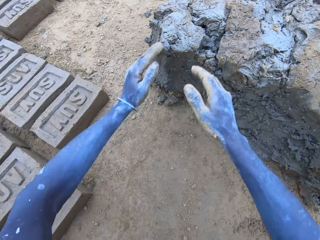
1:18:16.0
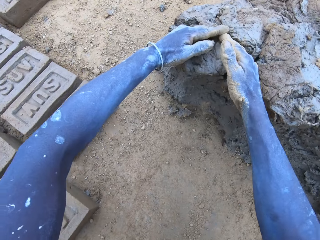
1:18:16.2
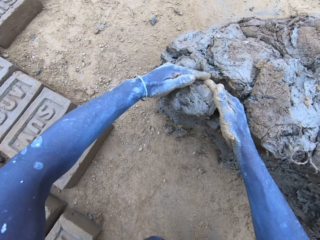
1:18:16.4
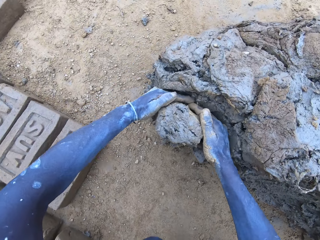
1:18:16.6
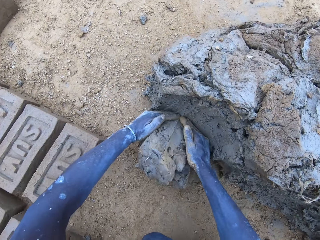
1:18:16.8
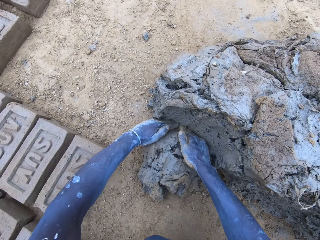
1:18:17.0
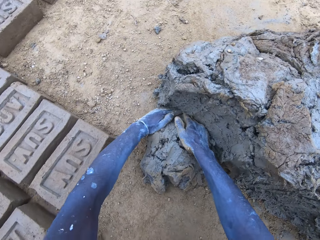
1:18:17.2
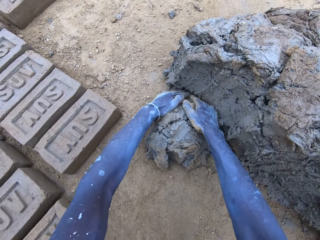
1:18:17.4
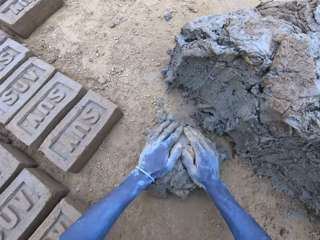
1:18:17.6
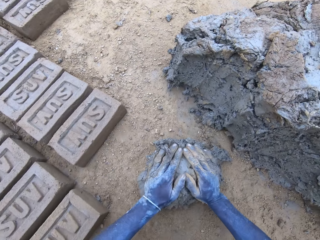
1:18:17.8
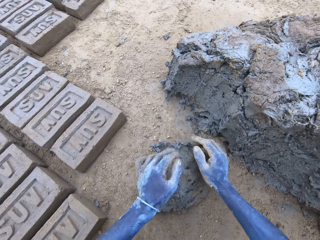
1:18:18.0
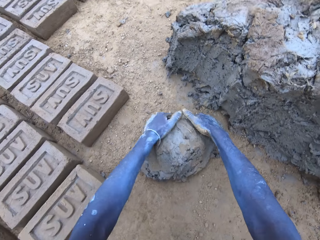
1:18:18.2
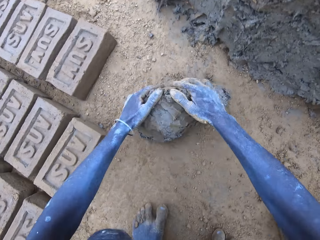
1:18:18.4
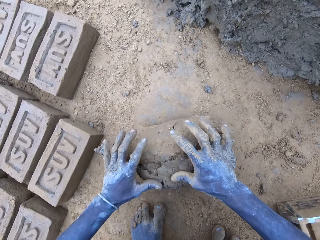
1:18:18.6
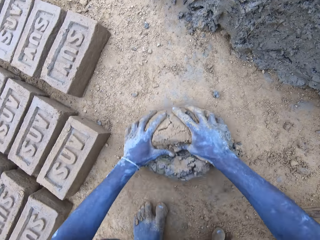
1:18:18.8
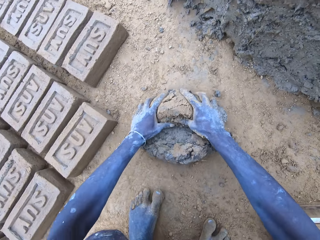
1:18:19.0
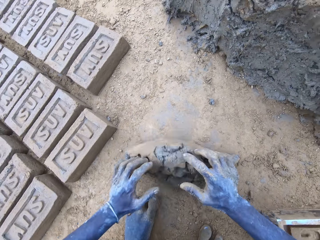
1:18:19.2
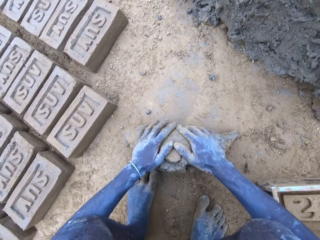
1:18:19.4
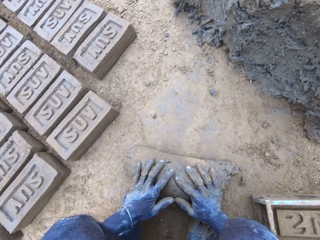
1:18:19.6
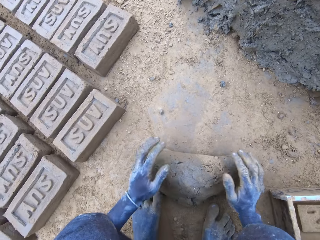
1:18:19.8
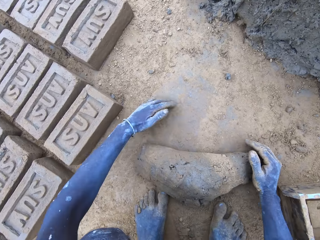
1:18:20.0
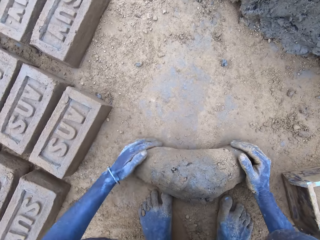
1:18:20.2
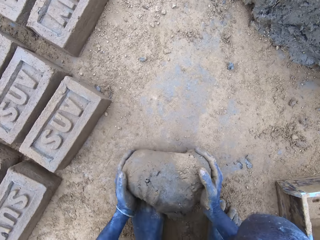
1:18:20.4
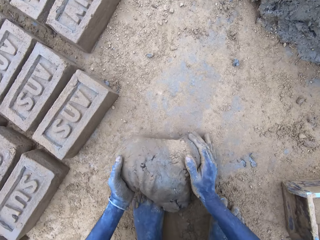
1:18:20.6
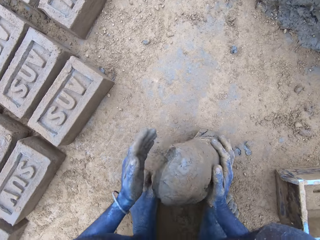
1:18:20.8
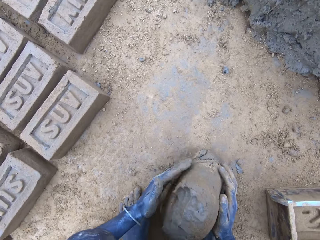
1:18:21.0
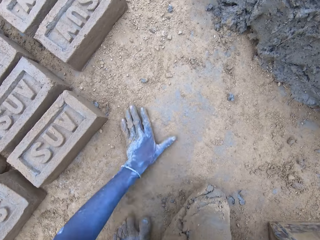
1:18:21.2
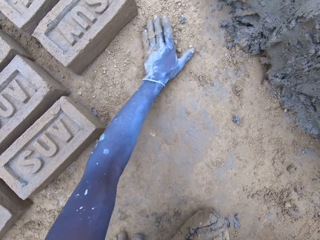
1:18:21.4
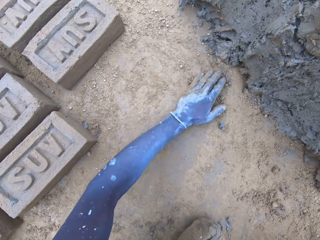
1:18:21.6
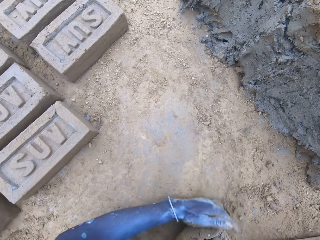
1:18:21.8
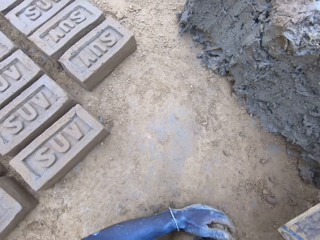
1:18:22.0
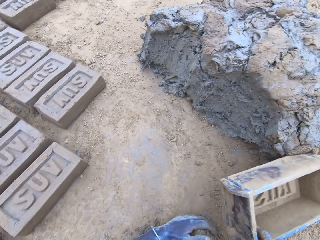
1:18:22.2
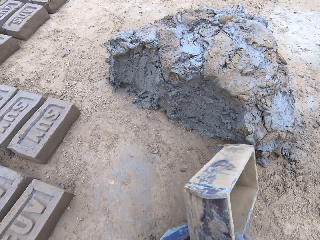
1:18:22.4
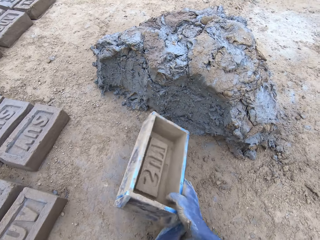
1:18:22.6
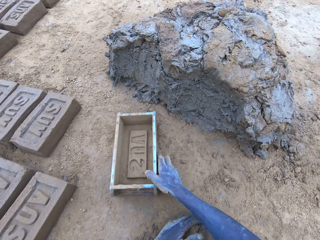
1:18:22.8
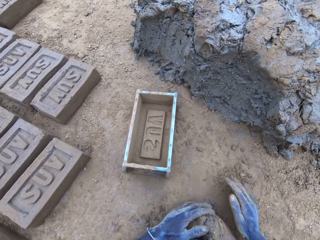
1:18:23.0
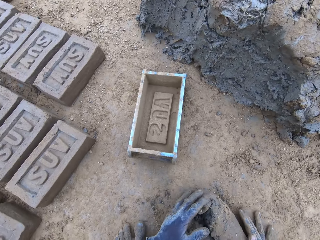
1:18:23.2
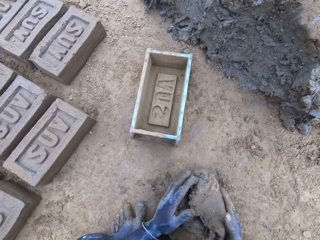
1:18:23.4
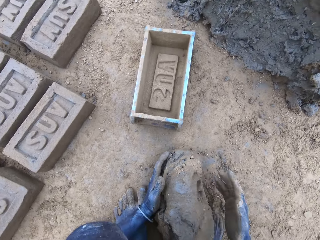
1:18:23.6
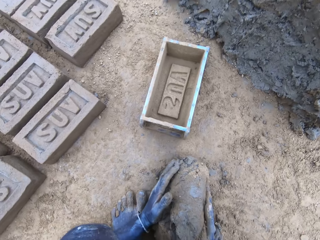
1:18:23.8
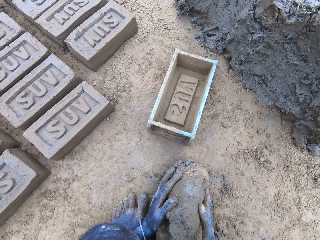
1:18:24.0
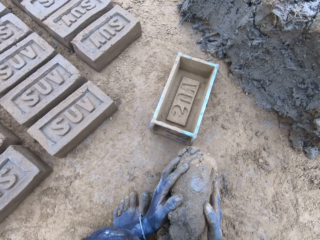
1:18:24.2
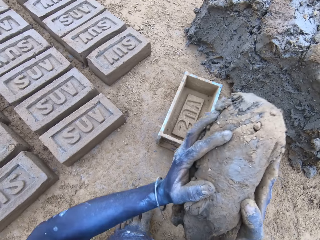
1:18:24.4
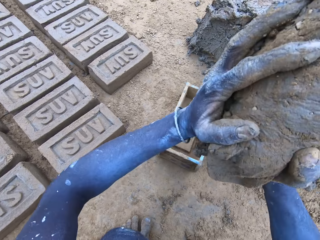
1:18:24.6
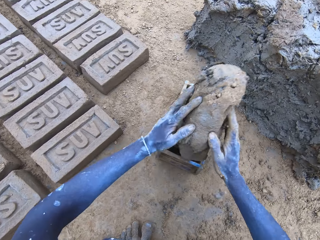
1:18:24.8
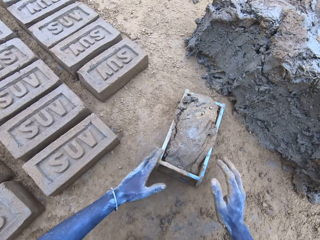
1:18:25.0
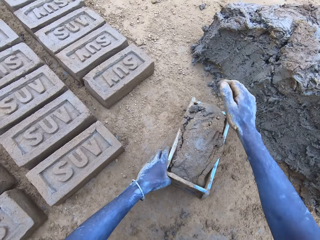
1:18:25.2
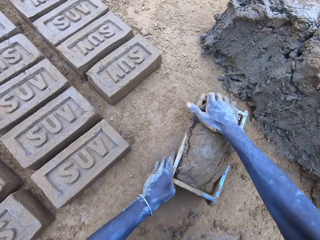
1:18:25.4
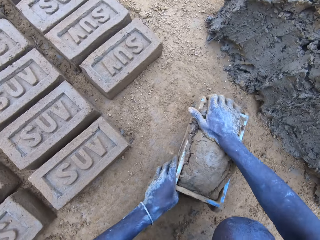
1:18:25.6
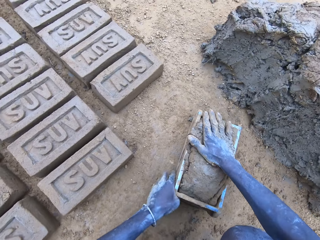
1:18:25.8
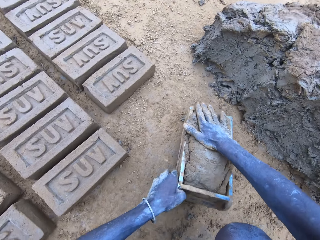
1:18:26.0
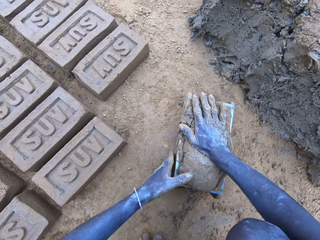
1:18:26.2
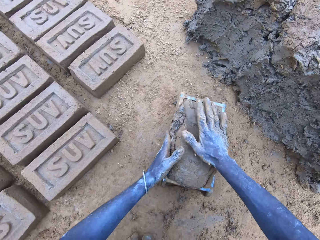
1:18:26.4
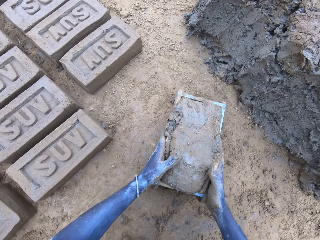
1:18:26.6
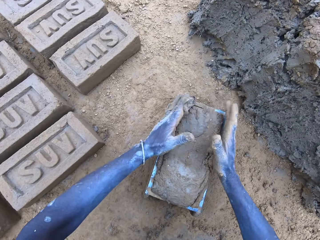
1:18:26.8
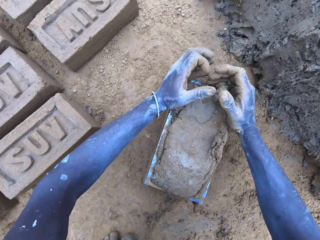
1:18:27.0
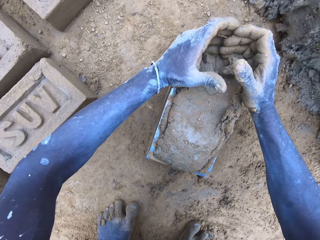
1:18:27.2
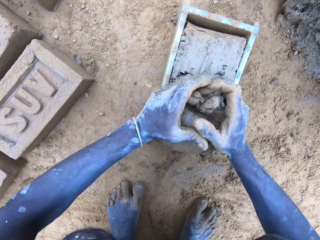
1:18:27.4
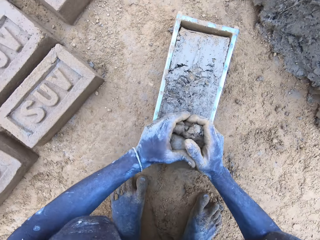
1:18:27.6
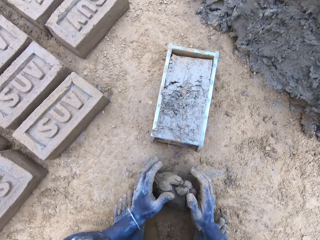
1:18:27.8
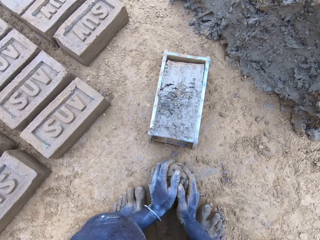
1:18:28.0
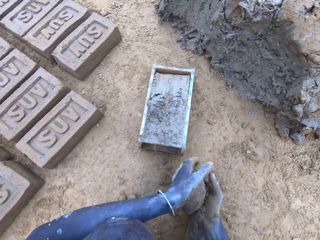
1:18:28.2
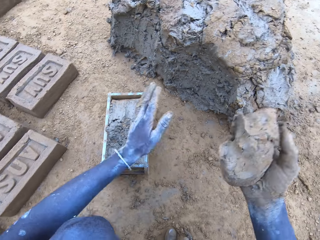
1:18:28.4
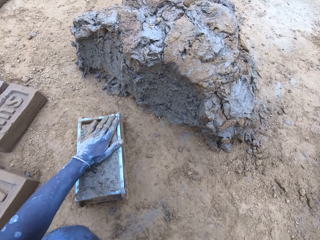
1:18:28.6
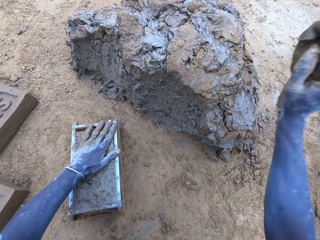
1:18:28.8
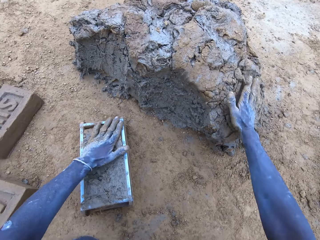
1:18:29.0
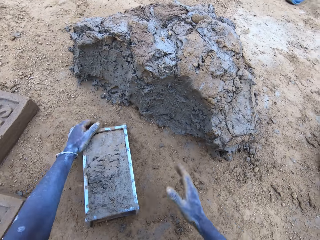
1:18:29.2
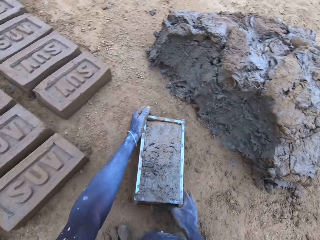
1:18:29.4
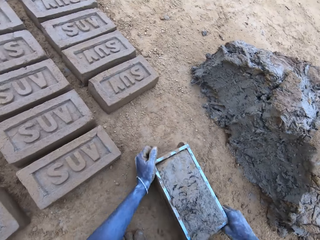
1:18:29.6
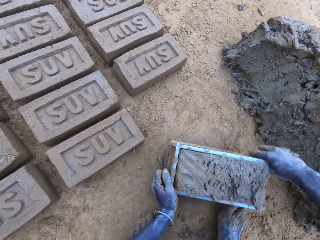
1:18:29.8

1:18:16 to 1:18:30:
The camera wearer cuts the mud. They mold the mud. They drop the mud on the brick mold. They reduce the mud and drop it.

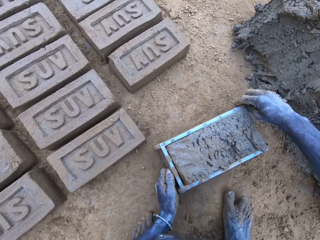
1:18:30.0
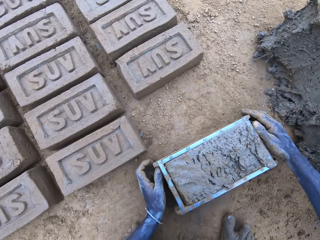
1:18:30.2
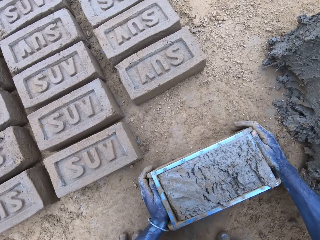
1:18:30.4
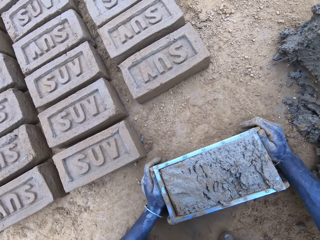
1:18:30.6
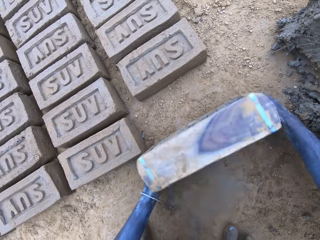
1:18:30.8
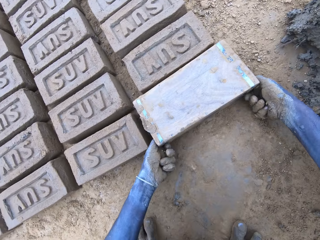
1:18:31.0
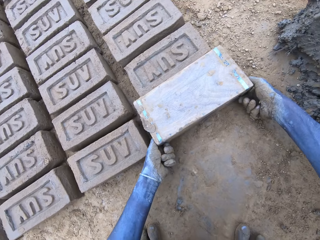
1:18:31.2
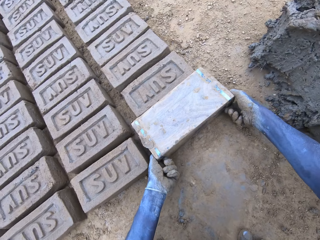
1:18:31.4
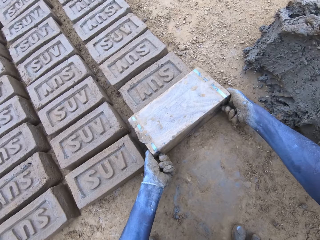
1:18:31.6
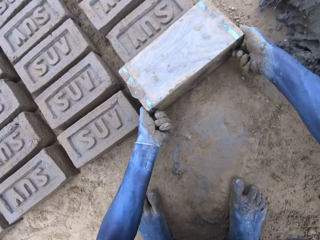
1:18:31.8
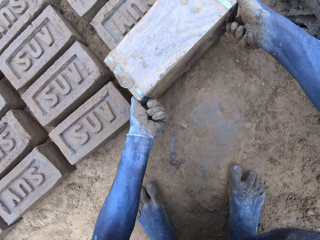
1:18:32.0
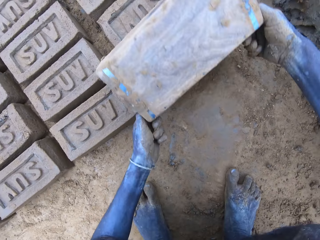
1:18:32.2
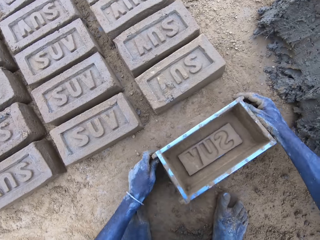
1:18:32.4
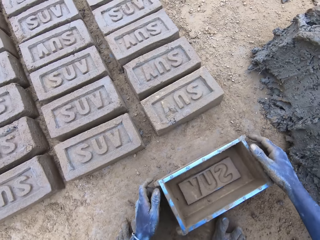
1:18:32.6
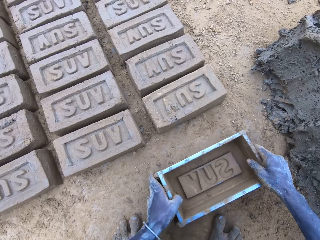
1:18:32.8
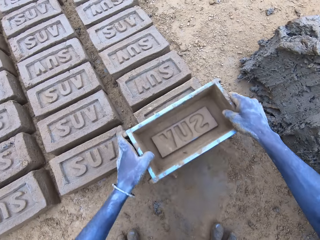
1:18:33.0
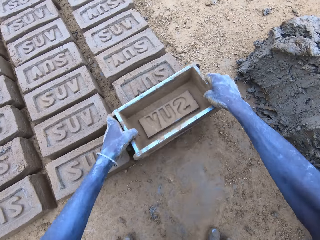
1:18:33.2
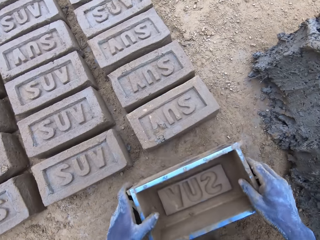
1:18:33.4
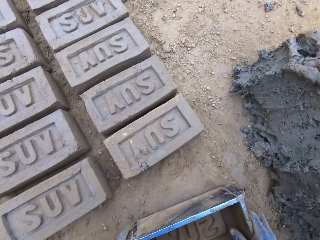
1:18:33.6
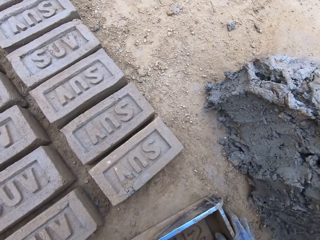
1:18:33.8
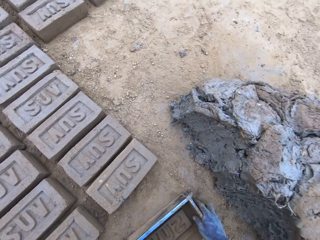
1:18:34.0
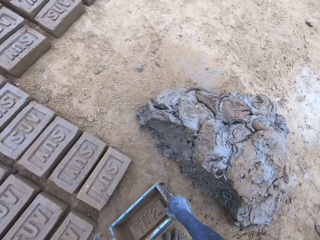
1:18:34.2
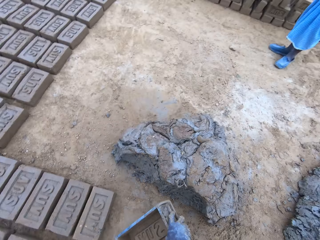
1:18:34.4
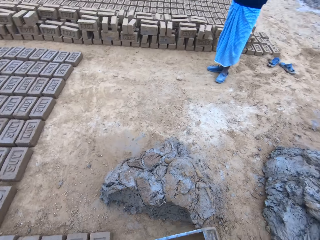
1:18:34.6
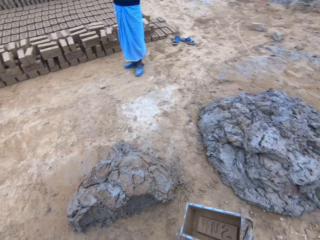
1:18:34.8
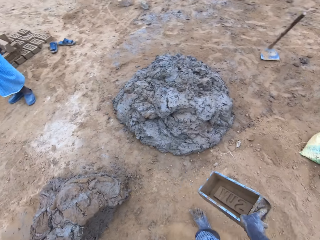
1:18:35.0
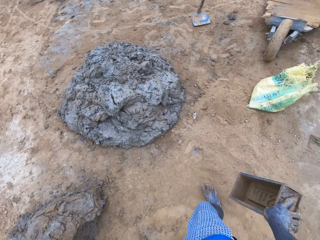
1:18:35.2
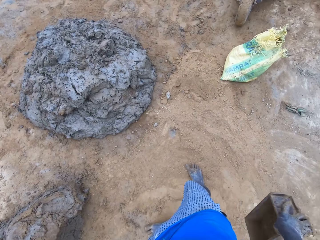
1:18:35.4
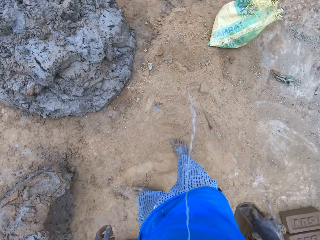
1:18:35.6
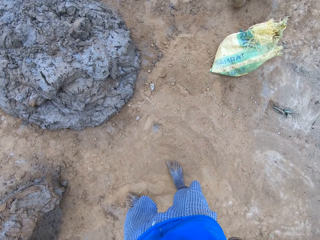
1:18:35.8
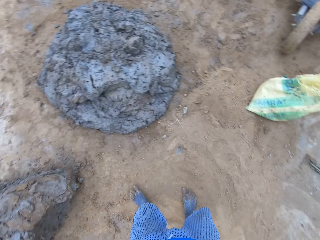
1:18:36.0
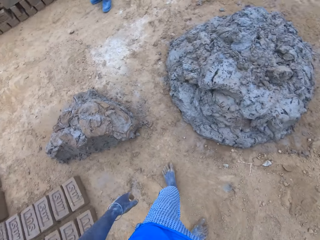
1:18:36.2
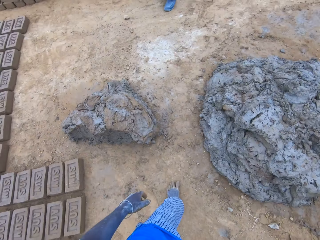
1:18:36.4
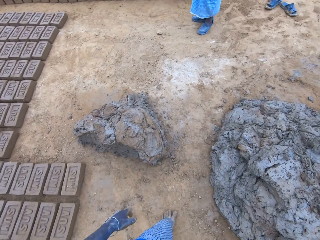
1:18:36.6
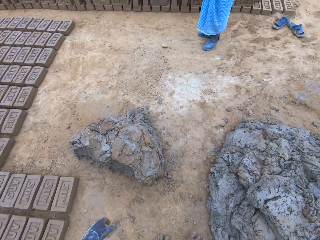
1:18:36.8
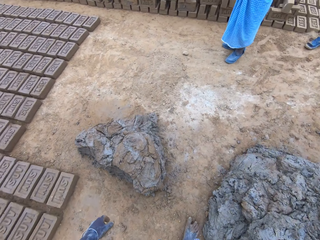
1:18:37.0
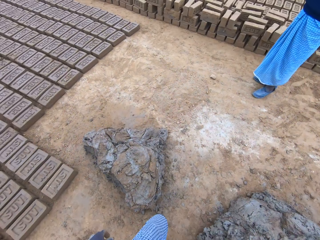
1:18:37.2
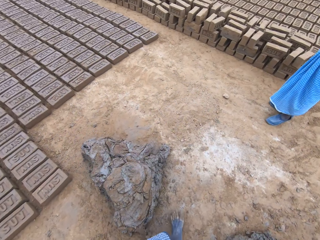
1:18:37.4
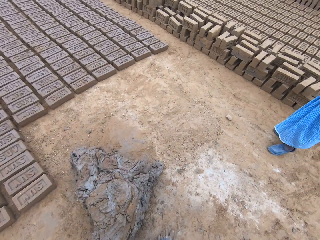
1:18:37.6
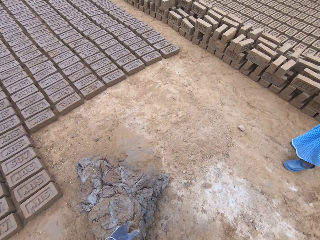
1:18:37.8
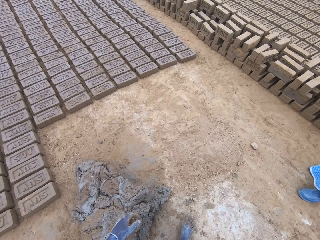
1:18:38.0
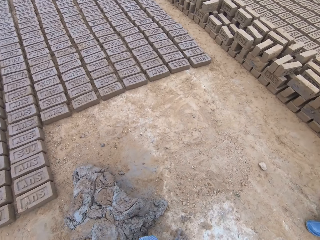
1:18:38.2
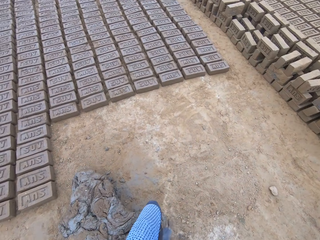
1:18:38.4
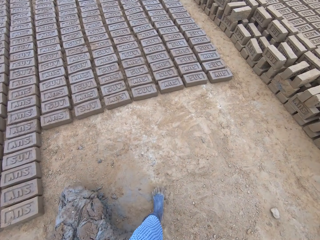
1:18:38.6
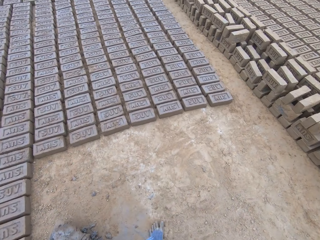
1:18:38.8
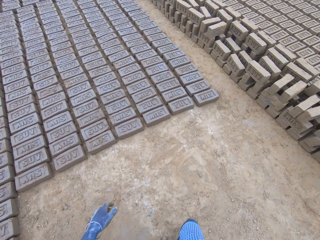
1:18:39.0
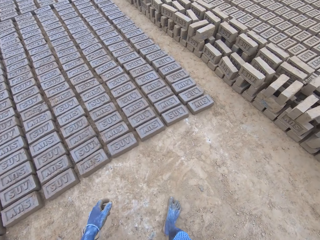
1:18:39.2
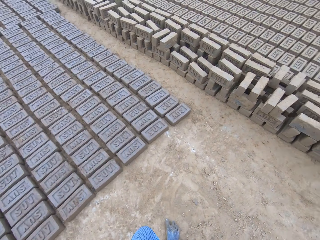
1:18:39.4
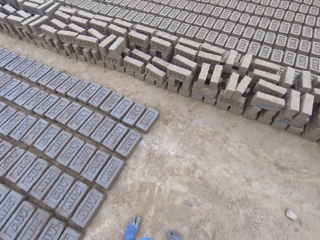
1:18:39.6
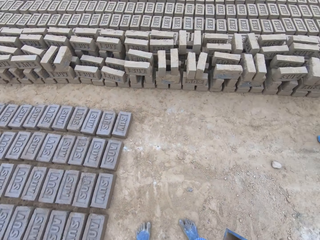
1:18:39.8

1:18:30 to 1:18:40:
The camera wearer puts the brick on the ground. They stand up. They walk around.
